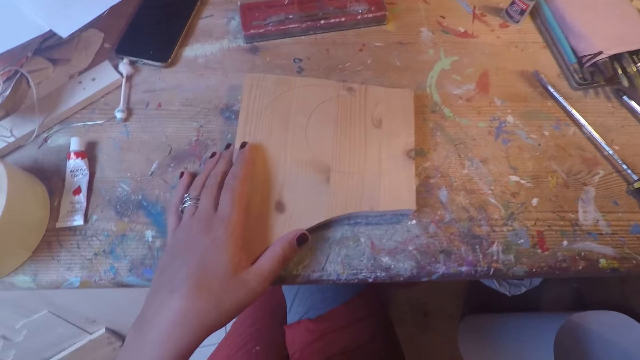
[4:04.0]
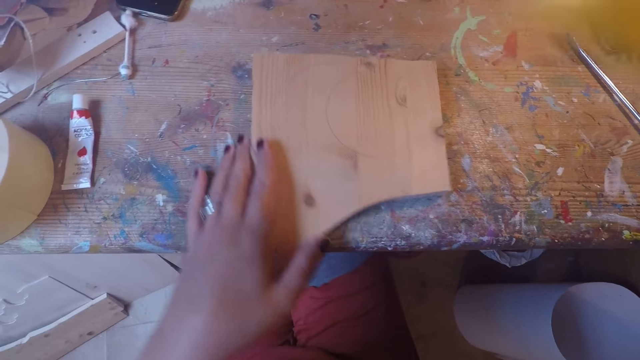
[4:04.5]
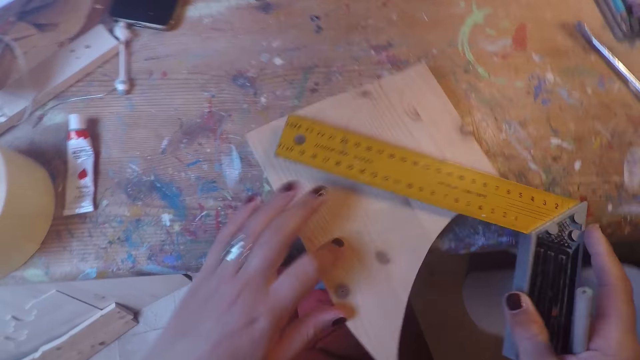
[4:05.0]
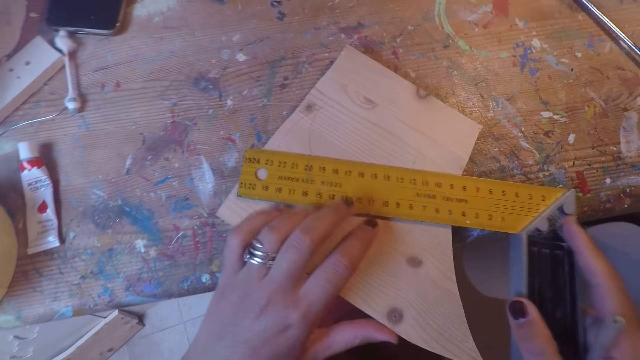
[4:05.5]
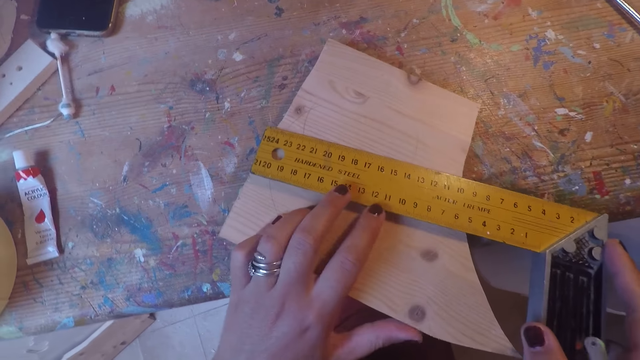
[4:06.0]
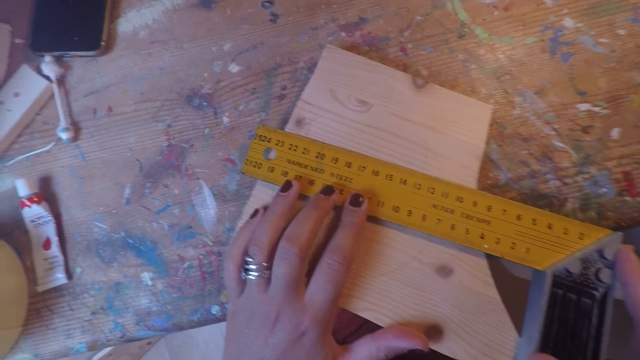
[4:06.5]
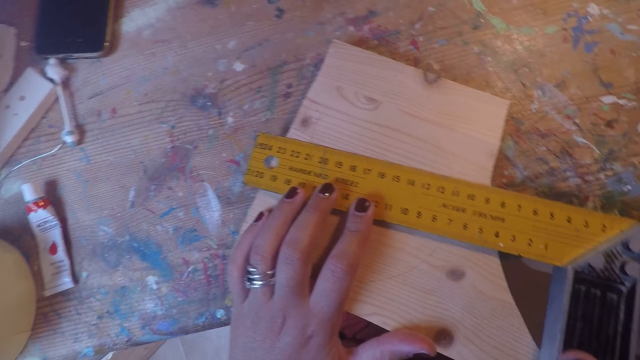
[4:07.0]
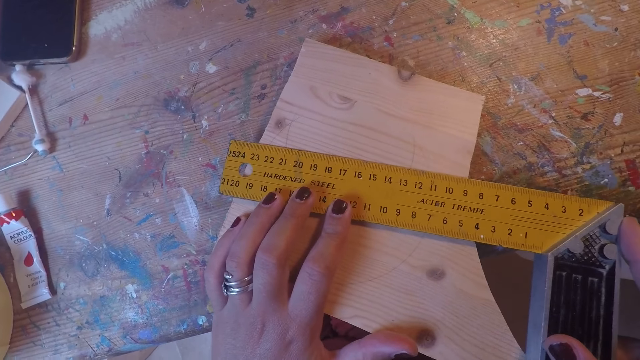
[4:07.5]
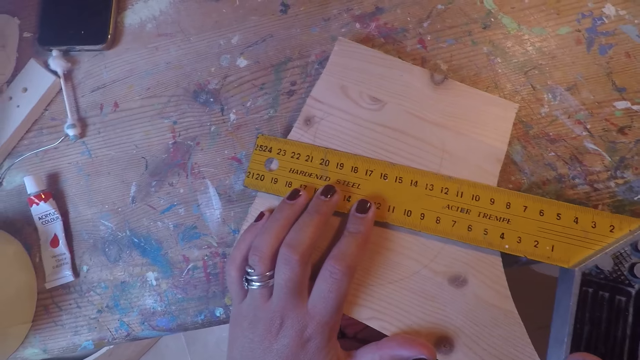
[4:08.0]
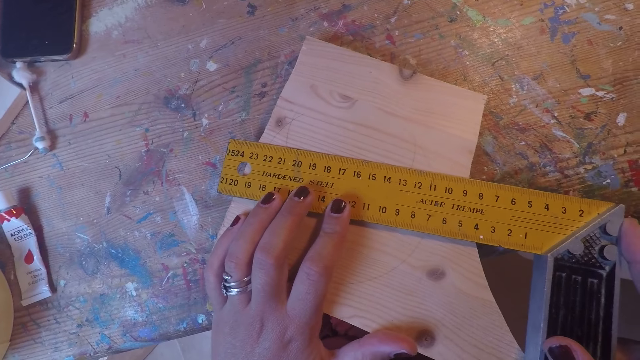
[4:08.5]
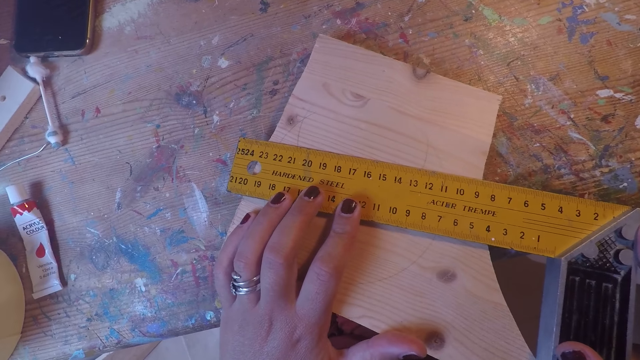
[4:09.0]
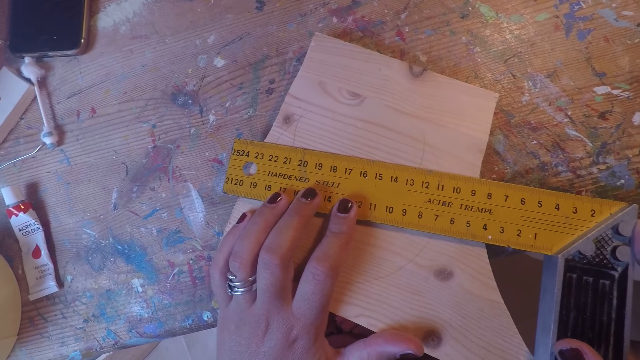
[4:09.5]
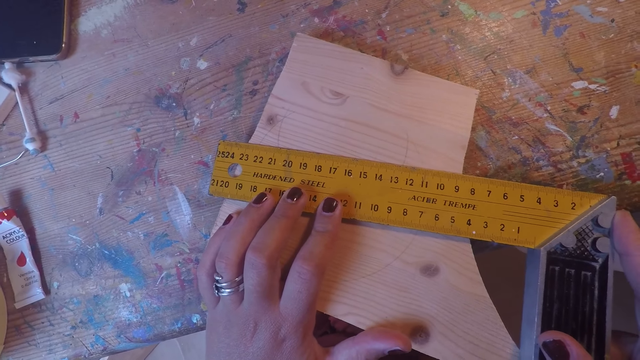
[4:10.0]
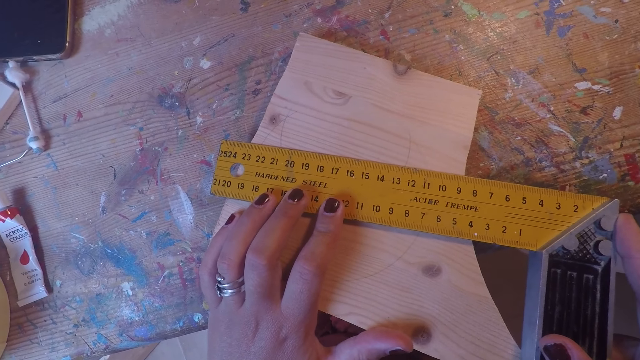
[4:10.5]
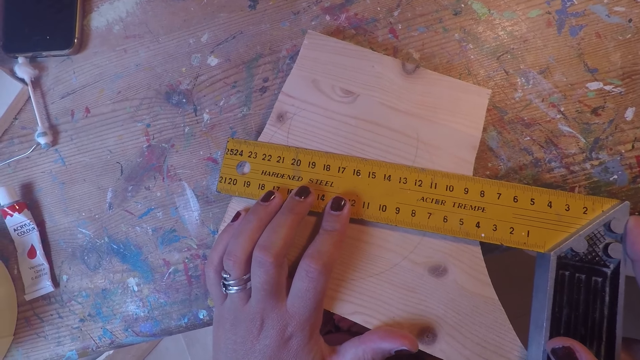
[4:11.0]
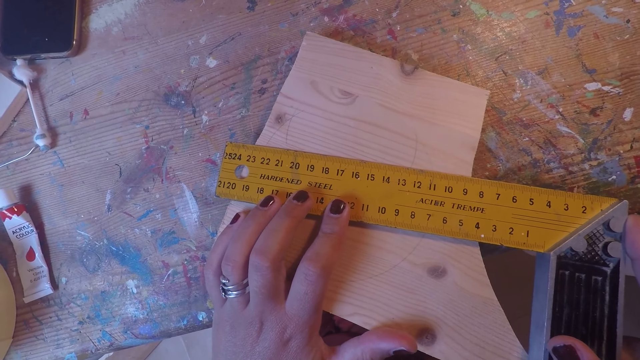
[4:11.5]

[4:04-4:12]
The camera wearer moves a piece of board on the table. She places the tri-square in her right hand on the wood plank on the work table. She adjusts the tri-square on the wood plank on the work table with both hands.

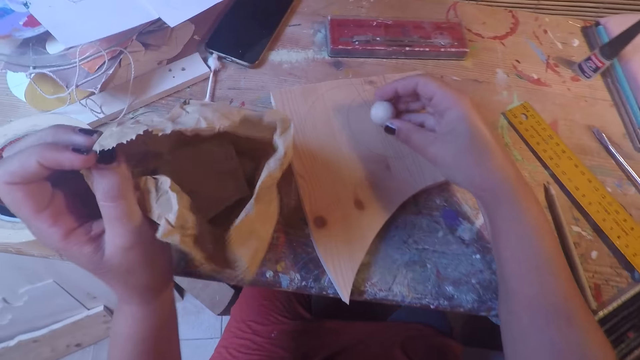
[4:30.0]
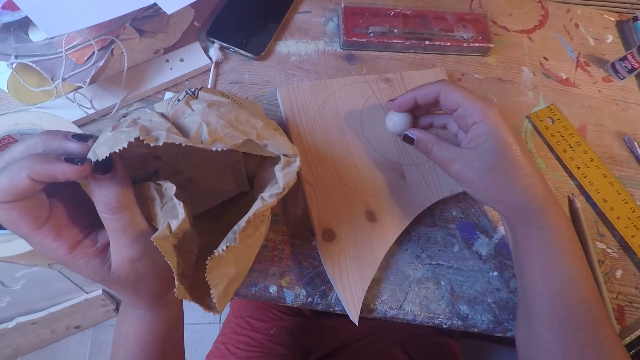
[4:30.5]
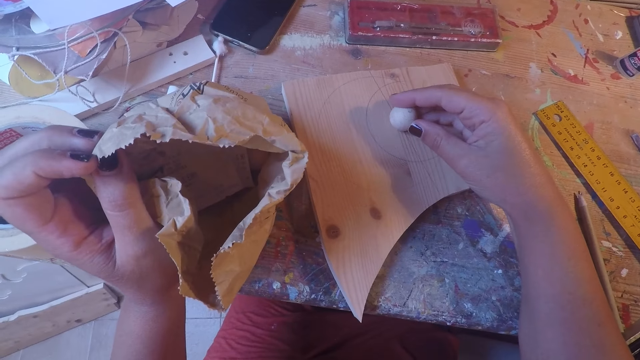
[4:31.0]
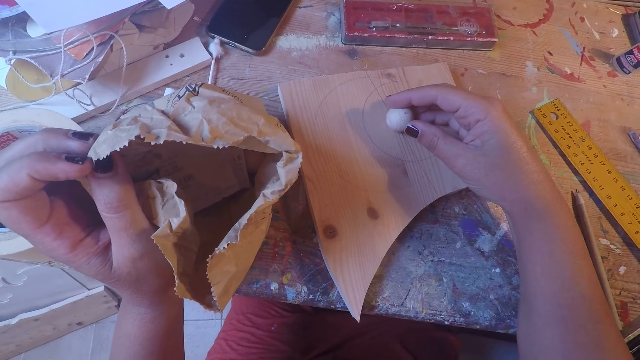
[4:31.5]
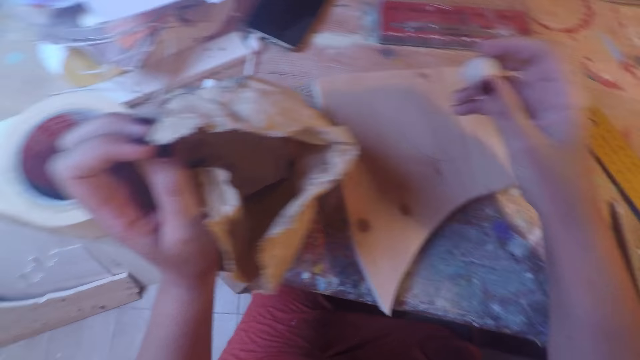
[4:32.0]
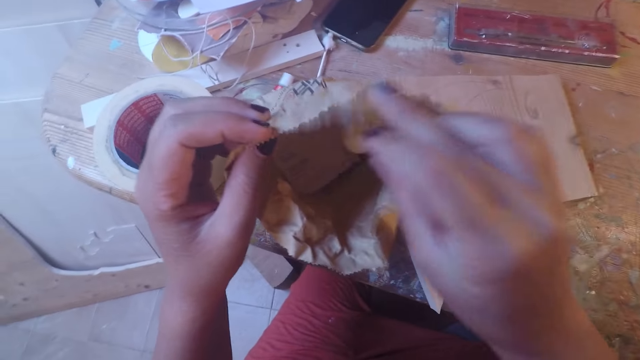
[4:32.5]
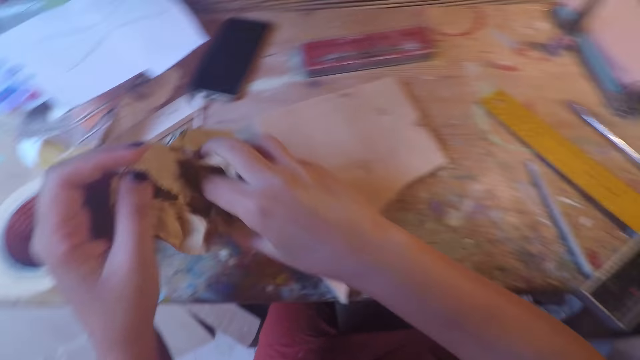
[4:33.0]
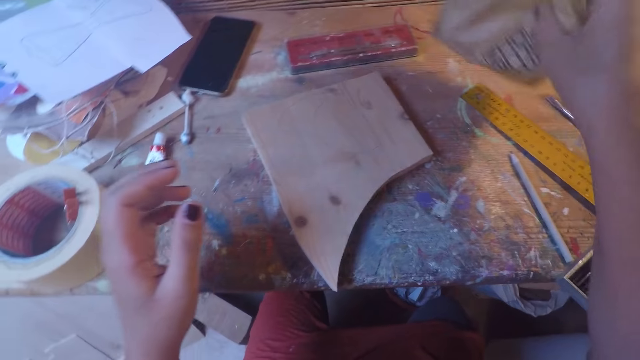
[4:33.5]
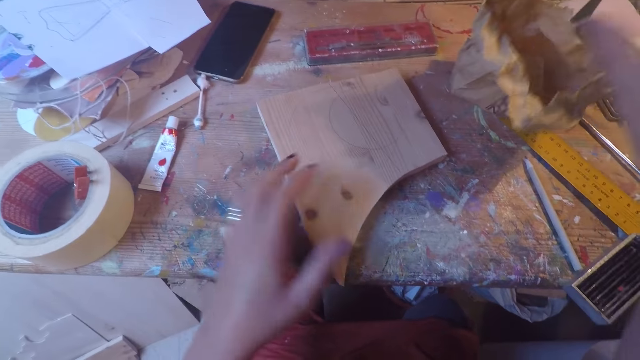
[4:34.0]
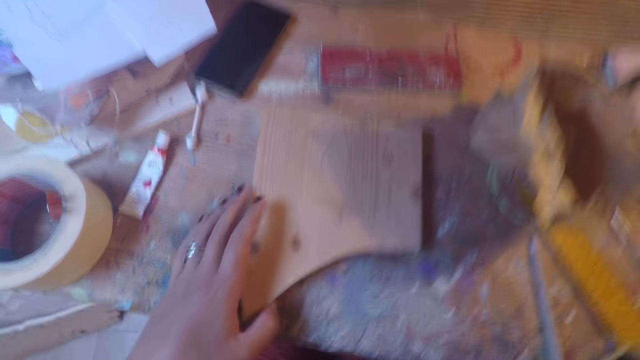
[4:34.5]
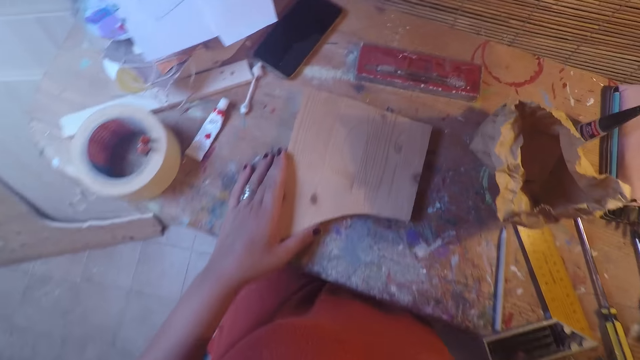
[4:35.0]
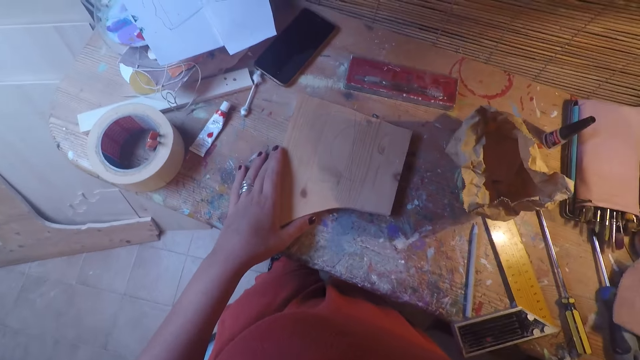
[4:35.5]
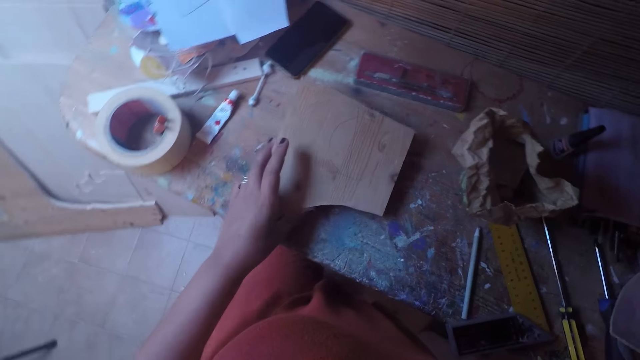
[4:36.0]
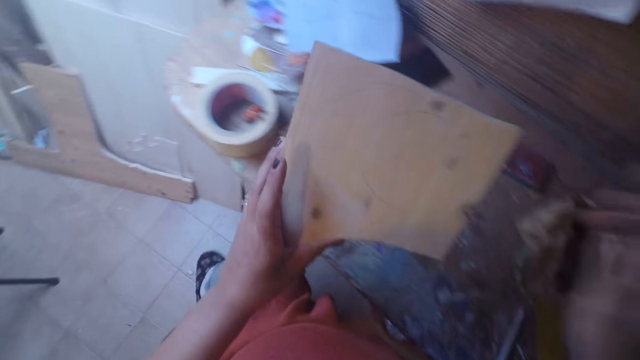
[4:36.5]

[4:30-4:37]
The camera wearer stares at the small bag on the right hand. She drops the ball in her right hand into the paper bag. She closes the paper bag with her right hand and picks up the paper bag from the table. She drops the paper bag on the work table with her right hand. She puts off the light with her right hand. She carries the wood plank on the work table with her left hand.

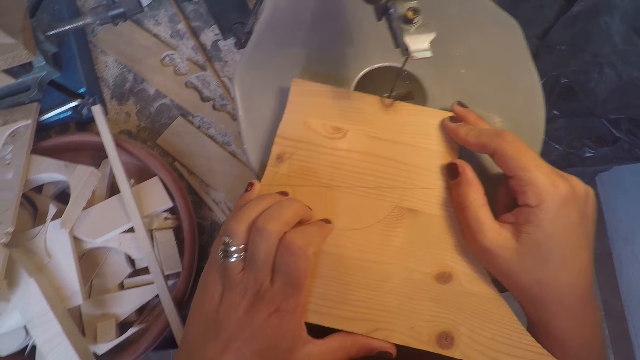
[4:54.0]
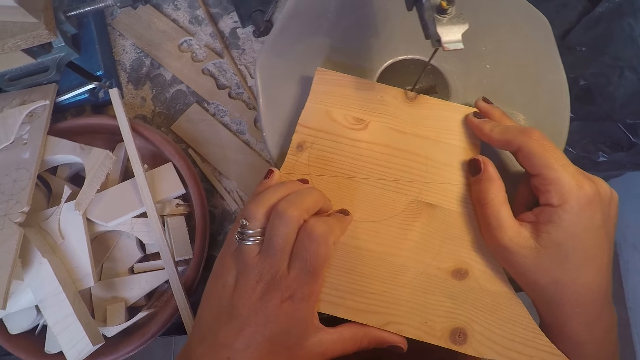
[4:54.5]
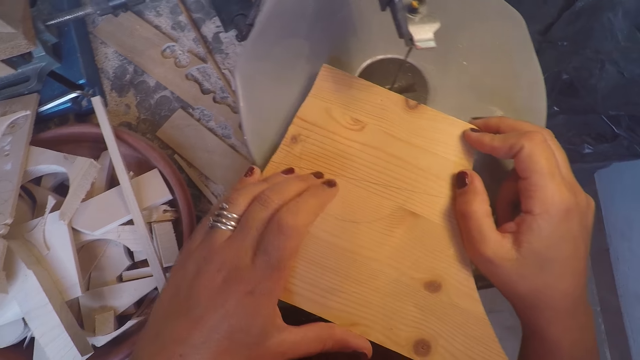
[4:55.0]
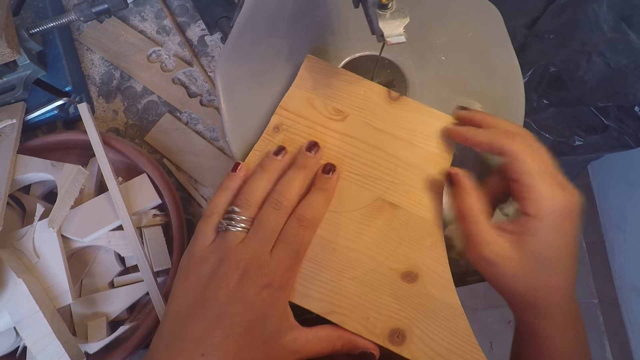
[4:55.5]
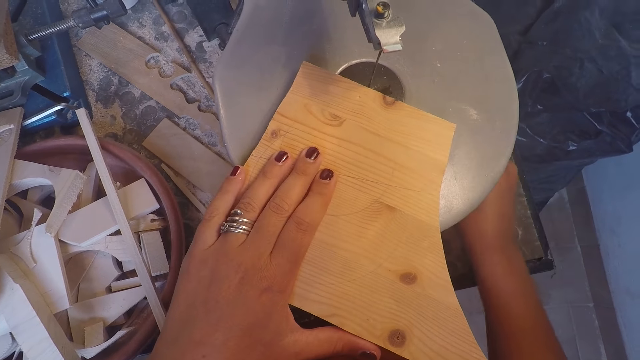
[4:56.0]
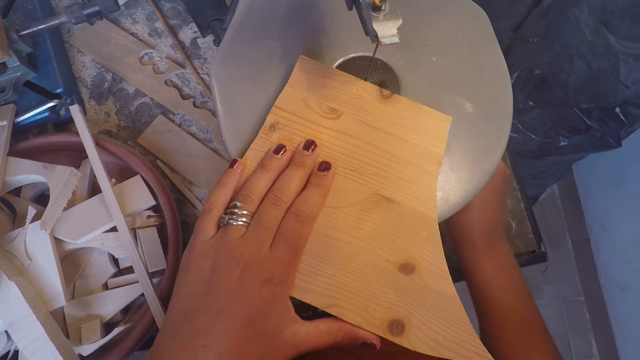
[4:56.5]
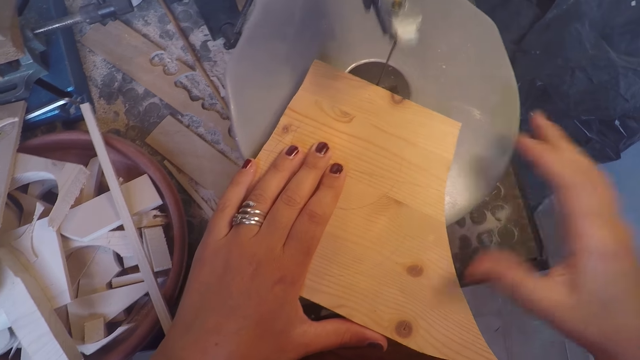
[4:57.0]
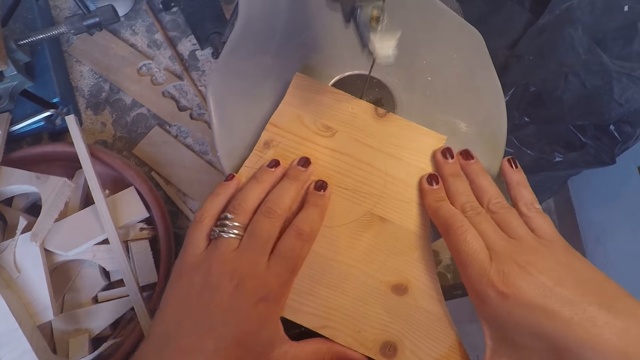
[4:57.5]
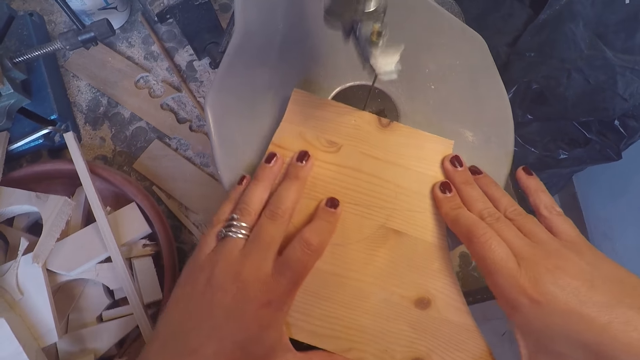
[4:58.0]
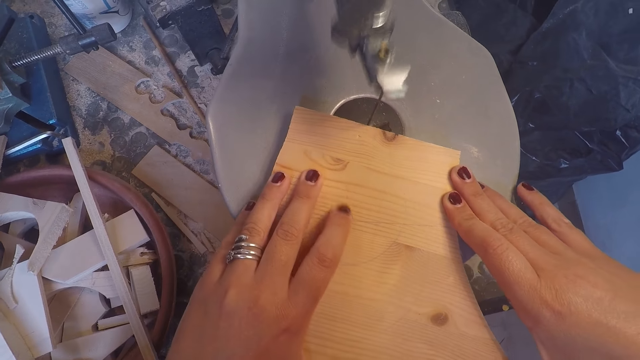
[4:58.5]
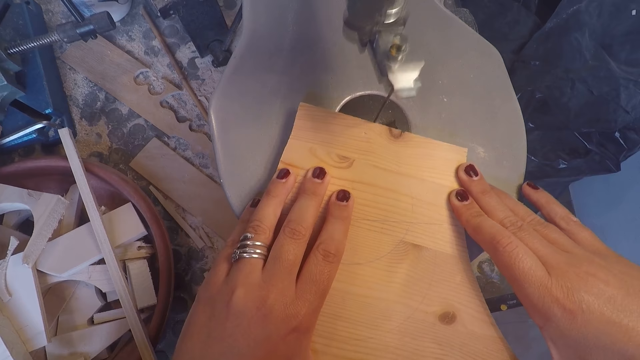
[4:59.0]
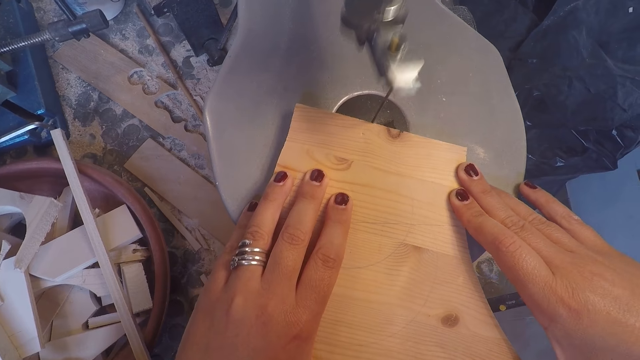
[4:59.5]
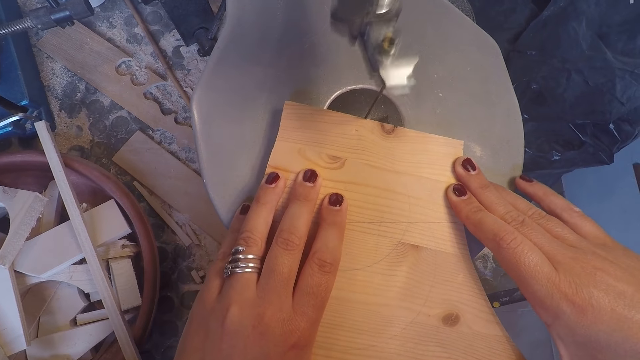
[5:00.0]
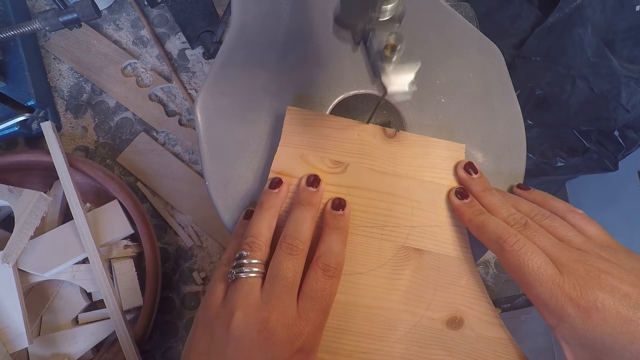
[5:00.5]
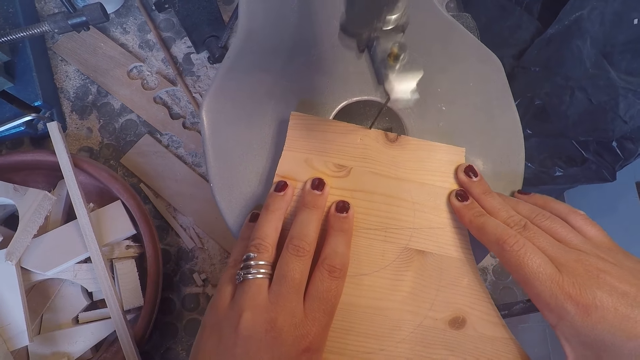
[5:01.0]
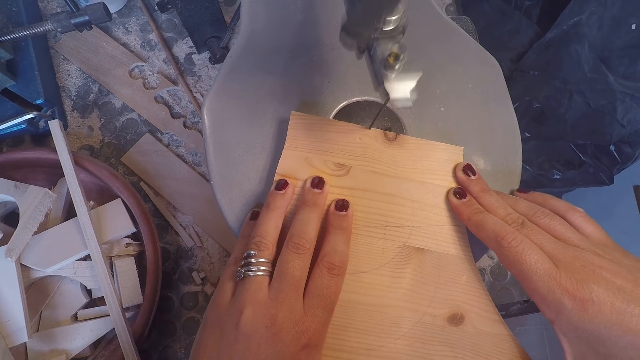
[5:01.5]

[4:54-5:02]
The camera wearer puts on the band saw with her right hand. She places both hands on the wood plank on the band saw table. She cuts the wood plank on the band saw table with the band saw.
